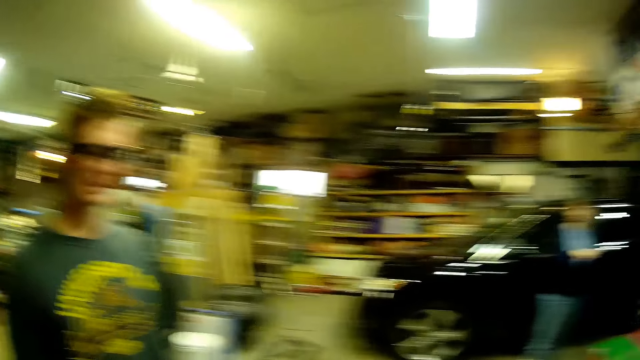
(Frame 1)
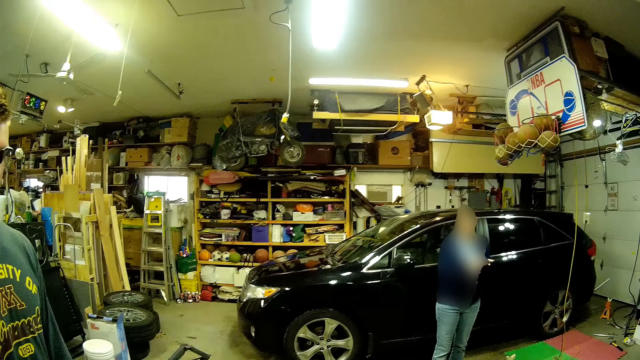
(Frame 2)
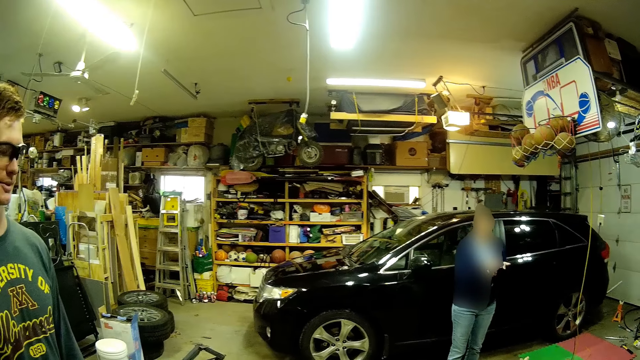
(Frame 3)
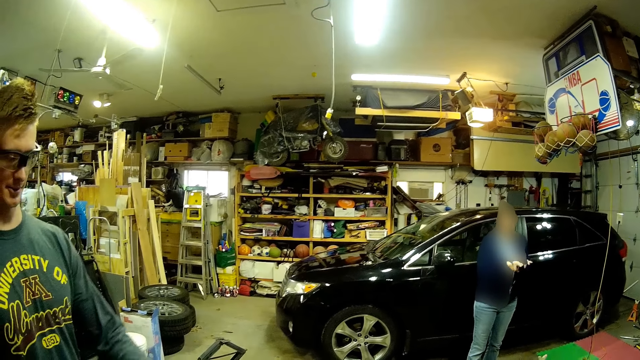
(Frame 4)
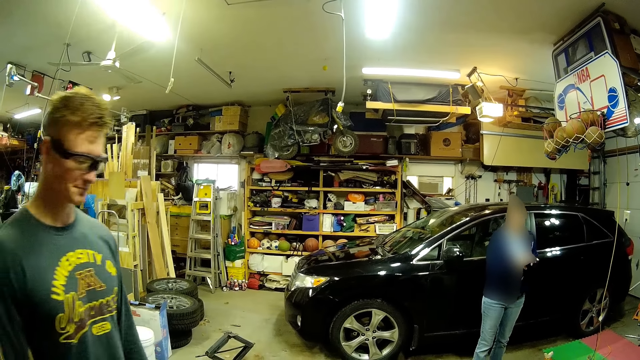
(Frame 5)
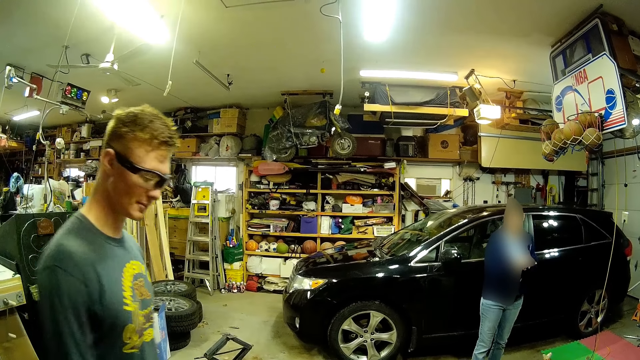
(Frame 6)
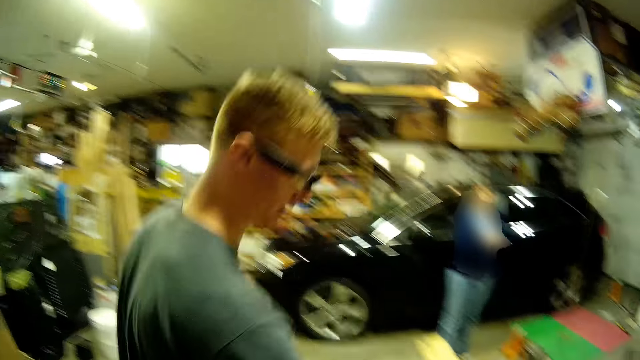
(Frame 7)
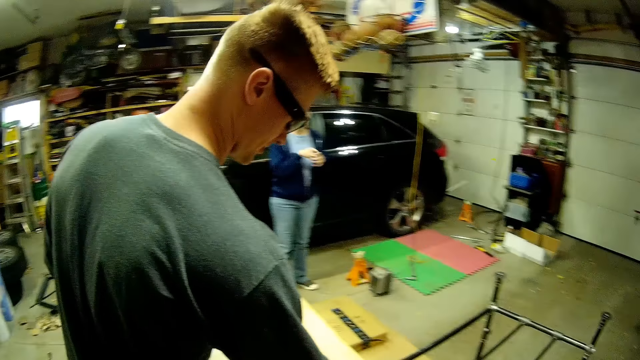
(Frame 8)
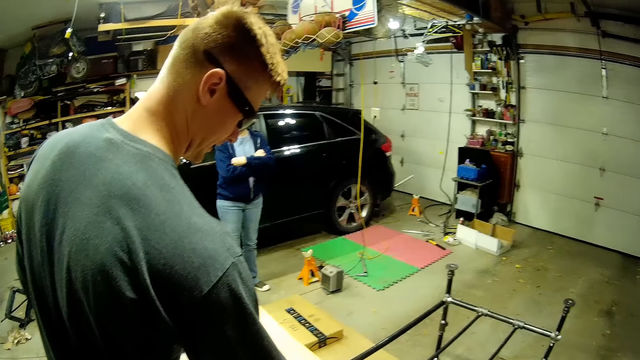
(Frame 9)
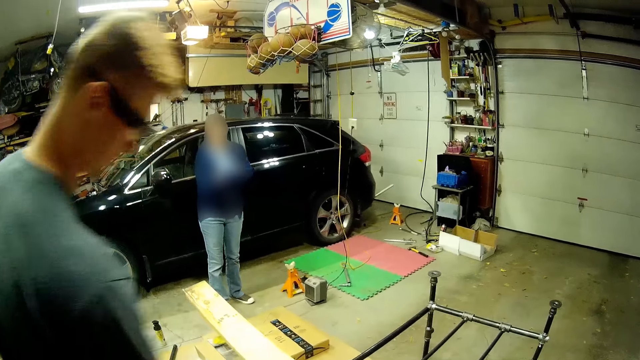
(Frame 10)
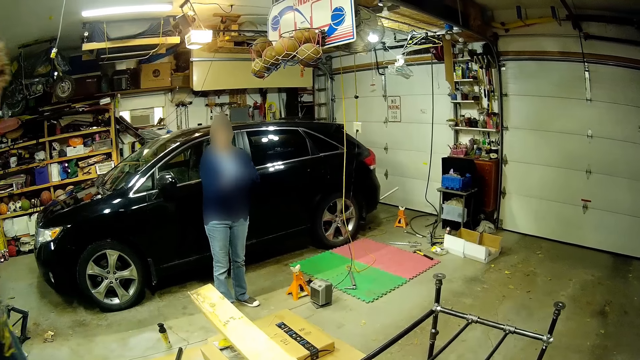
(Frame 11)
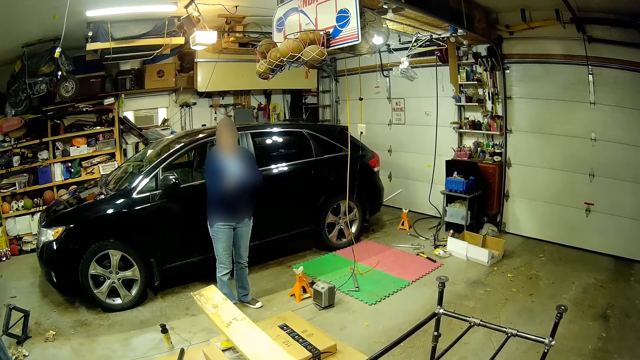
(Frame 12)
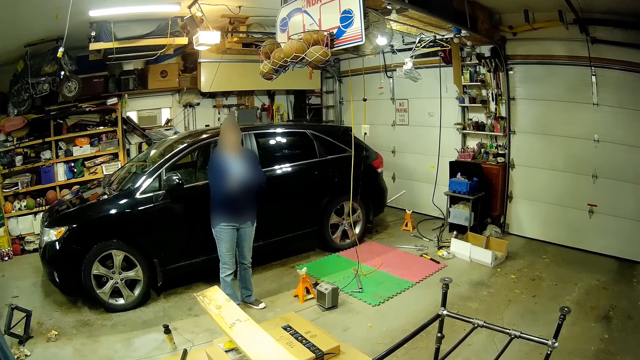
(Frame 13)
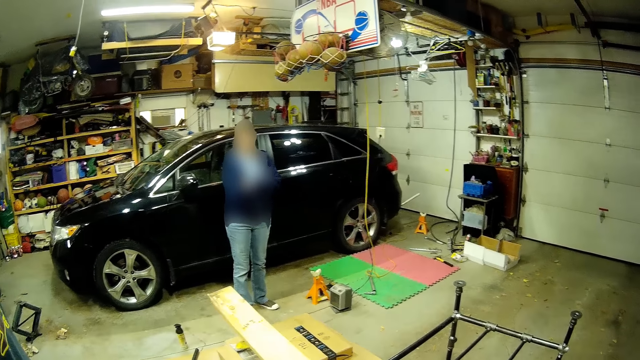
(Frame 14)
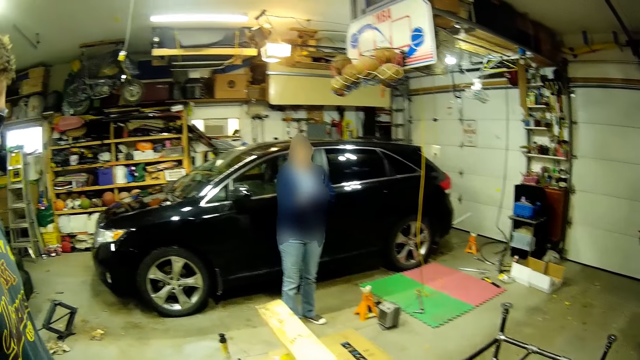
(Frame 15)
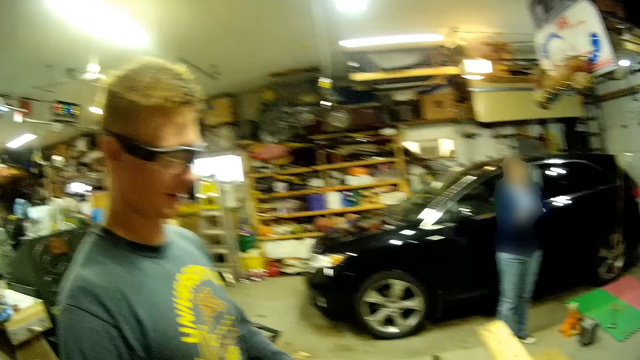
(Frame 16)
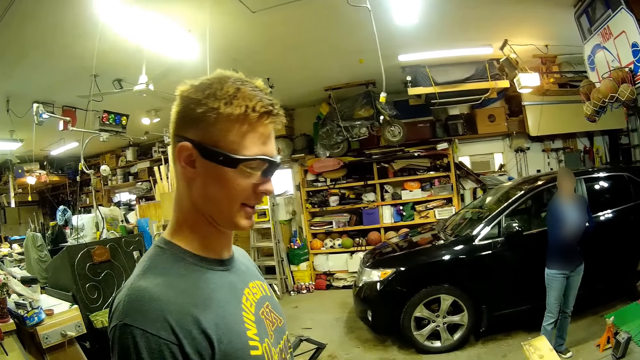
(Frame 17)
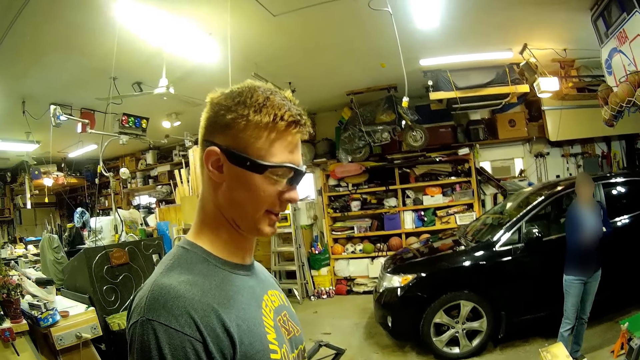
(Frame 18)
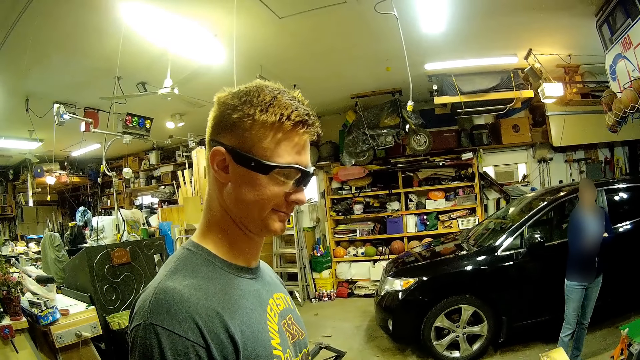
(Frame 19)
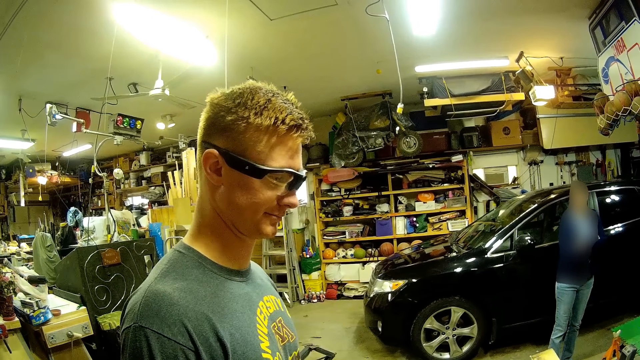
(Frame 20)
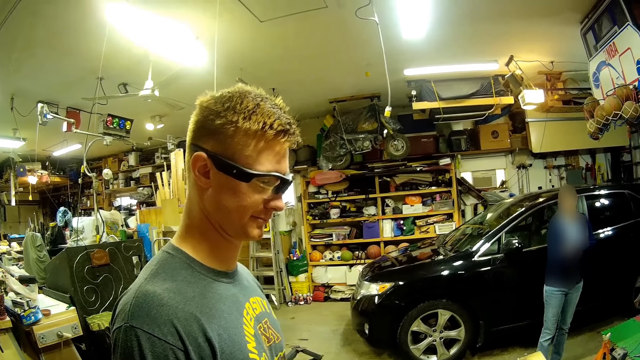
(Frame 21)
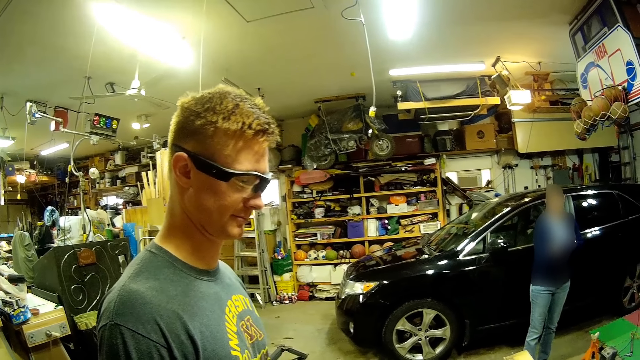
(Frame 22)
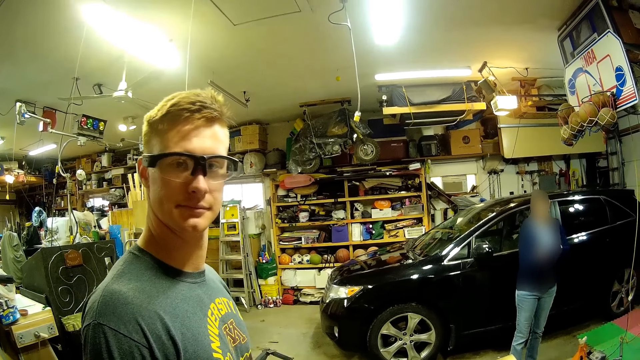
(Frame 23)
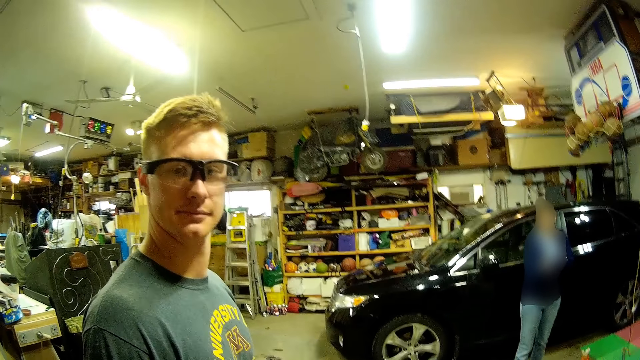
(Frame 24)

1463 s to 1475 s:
The camera wearer walks in the room.

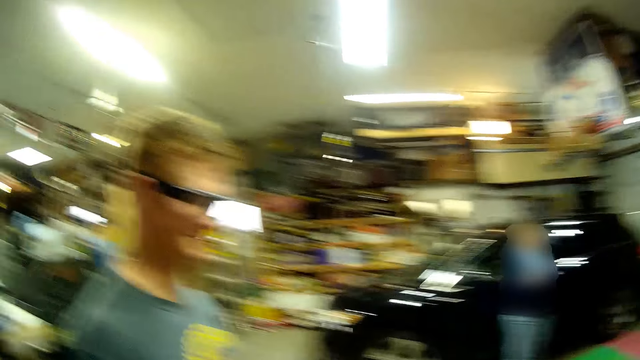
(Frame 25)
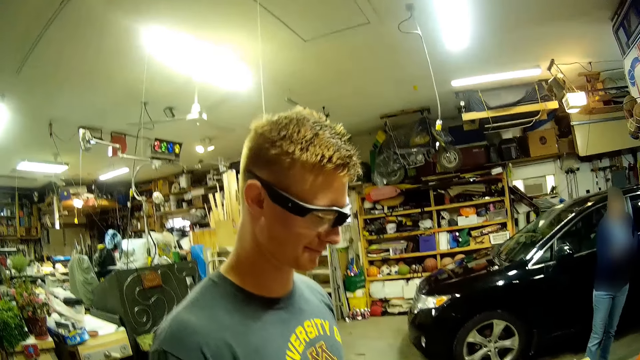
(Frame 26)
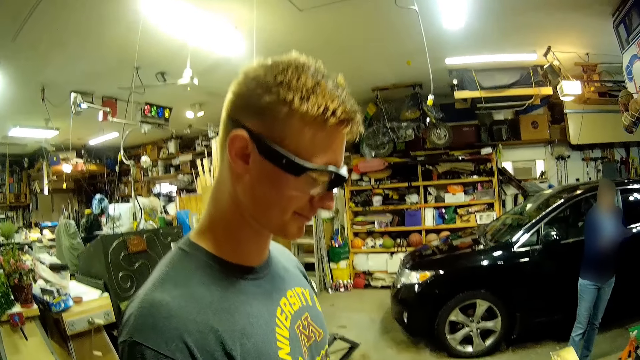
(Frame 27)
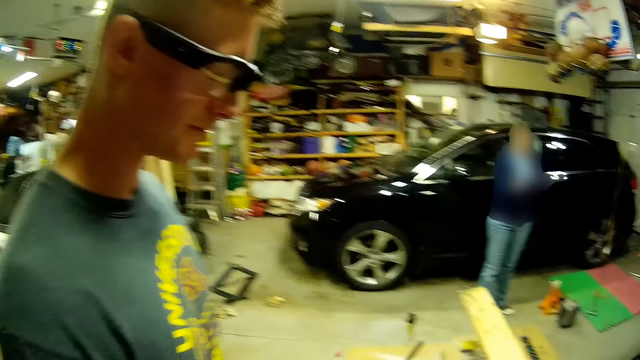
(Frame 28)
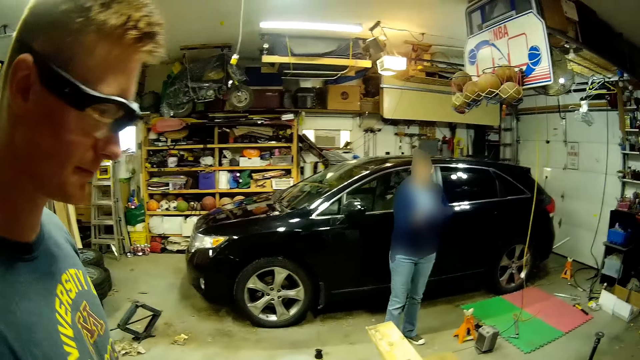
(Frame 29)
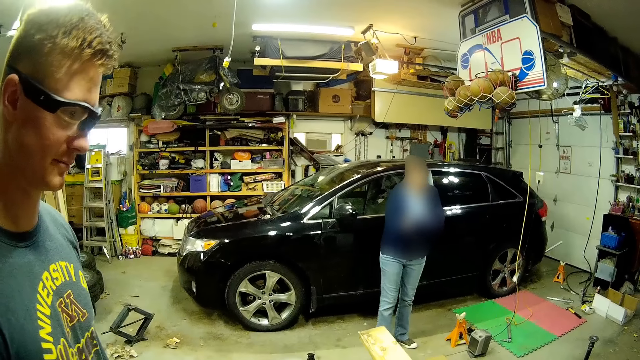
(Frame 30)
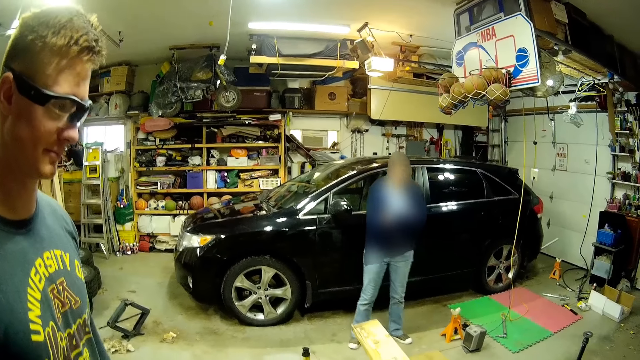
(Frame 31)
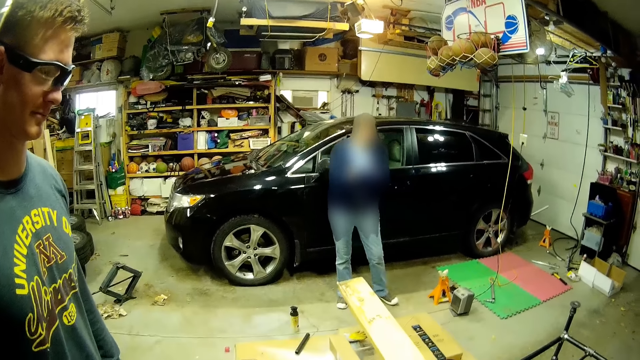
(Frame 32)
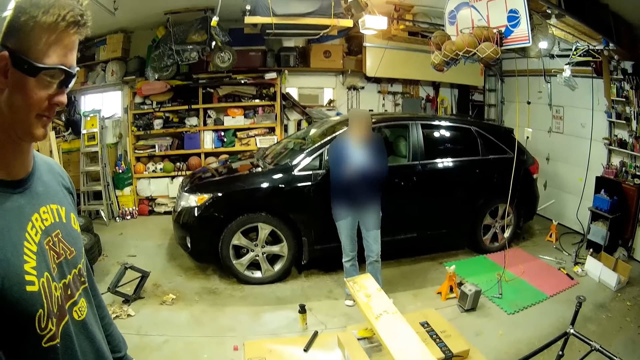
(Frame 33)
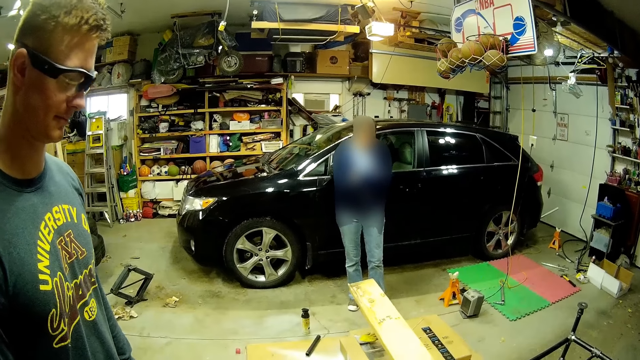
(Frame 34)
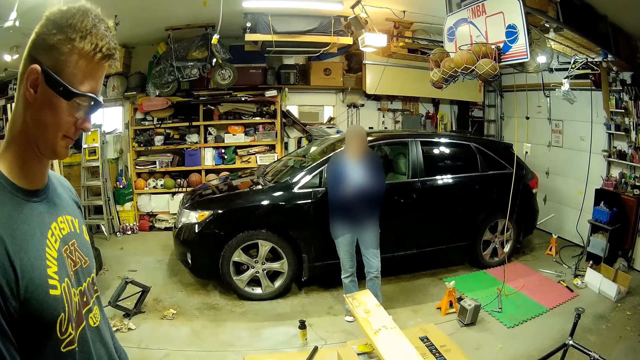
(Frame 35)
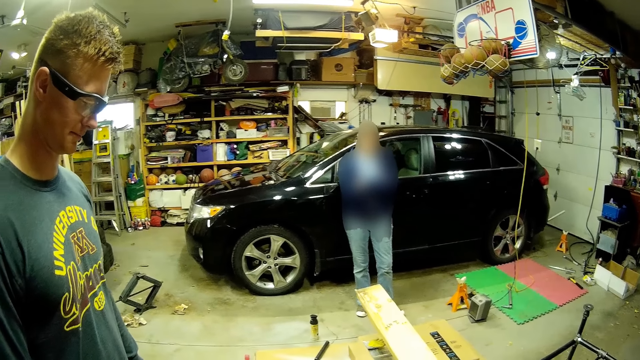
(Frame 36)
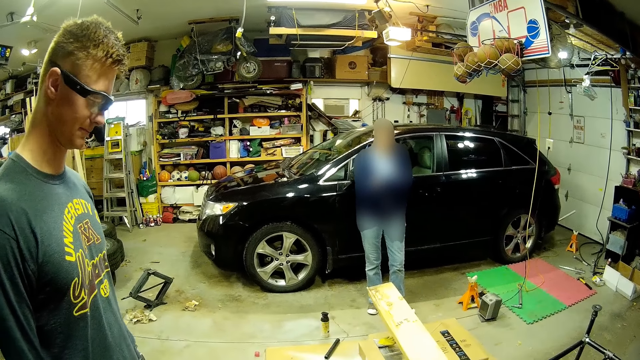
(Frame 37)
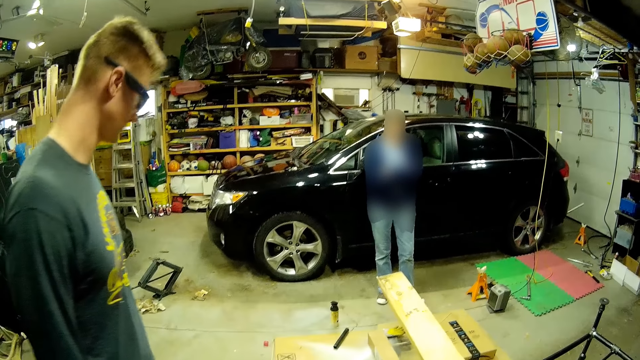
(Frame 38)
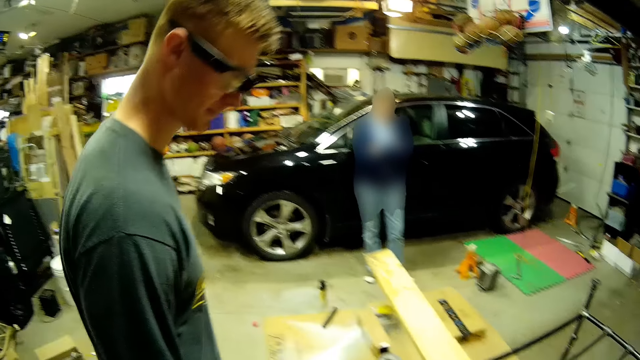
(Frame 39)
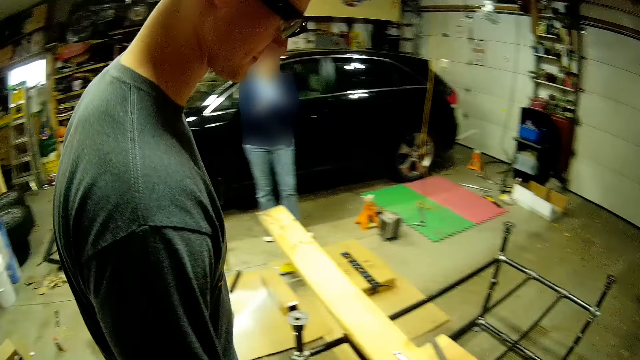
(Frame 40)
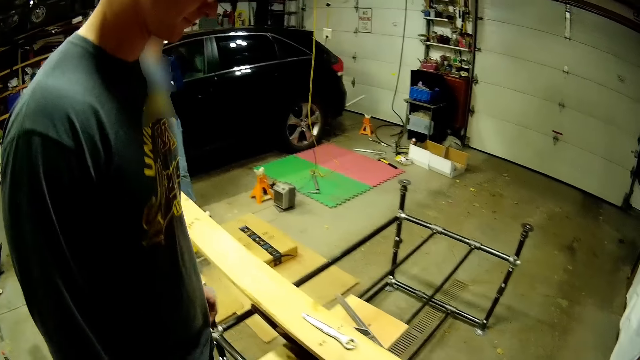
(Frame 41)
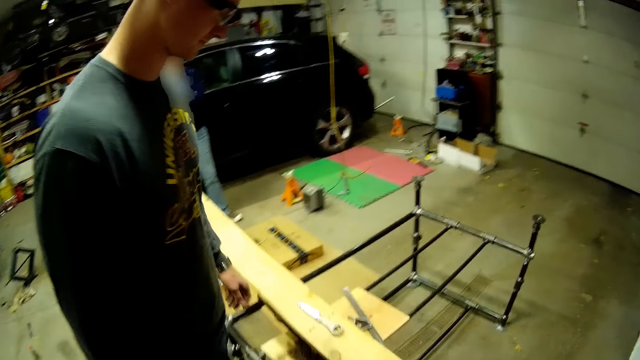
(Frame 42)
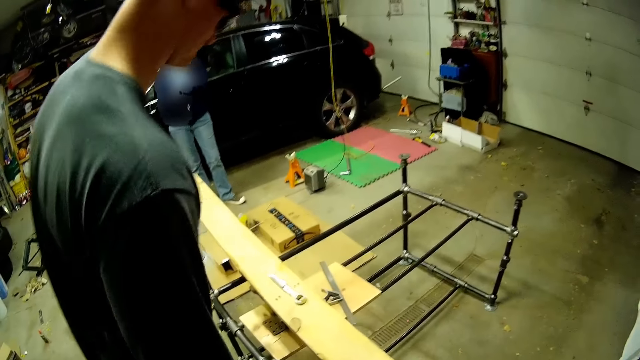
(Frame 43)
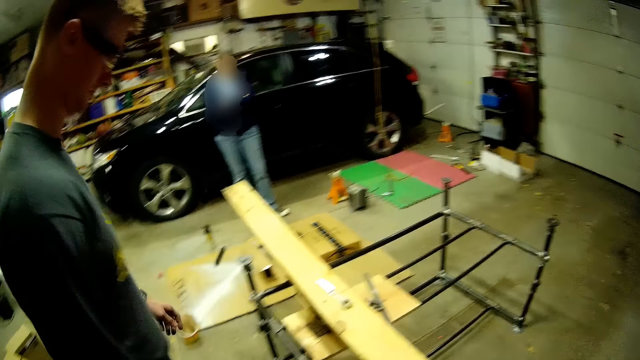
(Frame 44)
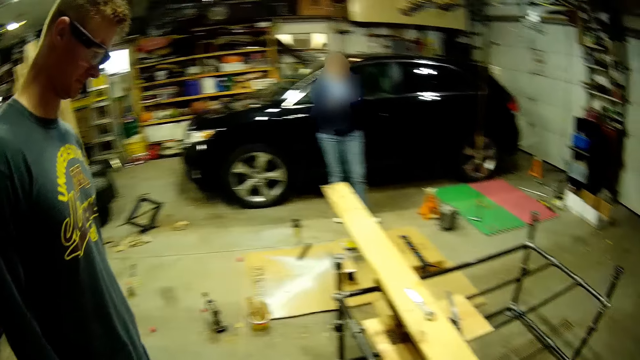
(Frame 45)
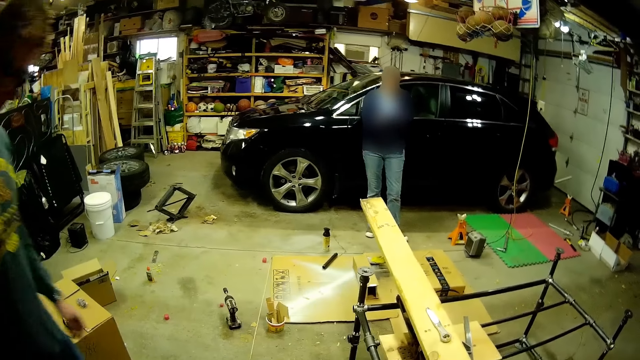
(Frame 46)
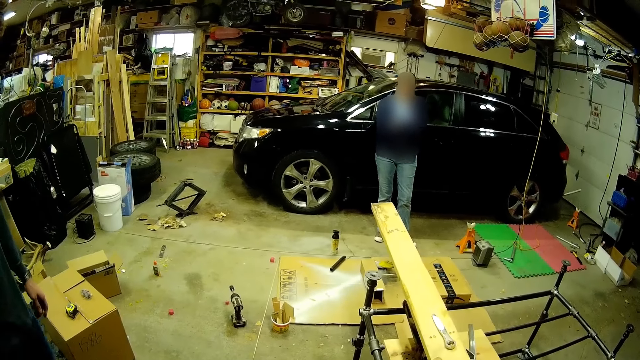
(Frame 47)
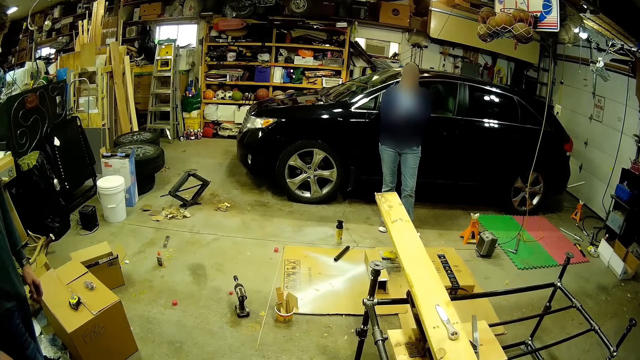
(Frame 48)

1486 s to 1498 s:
The camera wearer checks his sides. He moves to his front.
